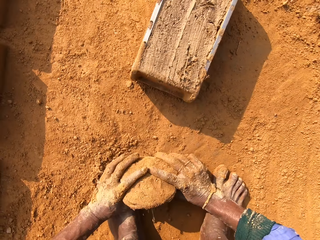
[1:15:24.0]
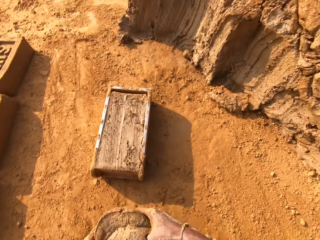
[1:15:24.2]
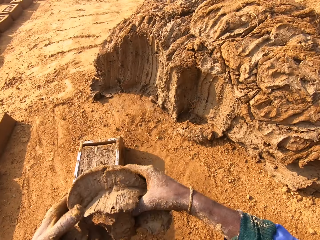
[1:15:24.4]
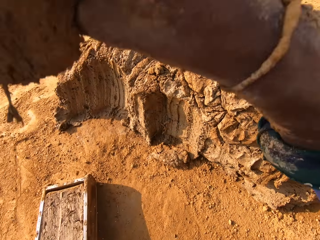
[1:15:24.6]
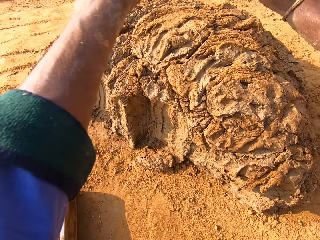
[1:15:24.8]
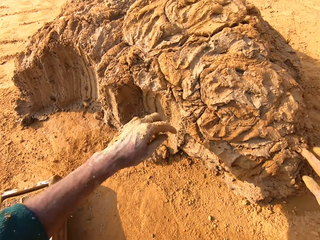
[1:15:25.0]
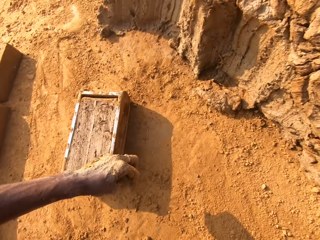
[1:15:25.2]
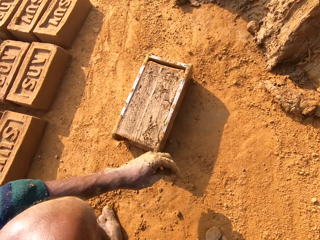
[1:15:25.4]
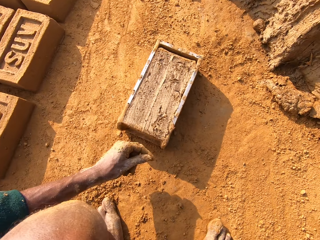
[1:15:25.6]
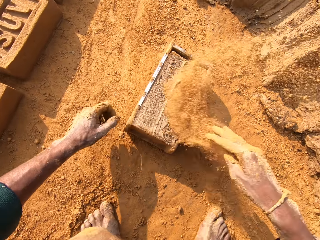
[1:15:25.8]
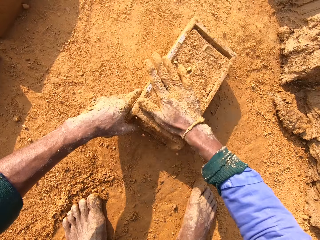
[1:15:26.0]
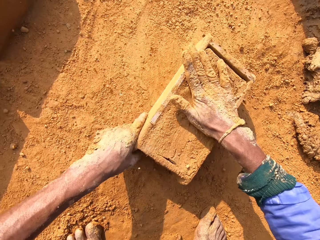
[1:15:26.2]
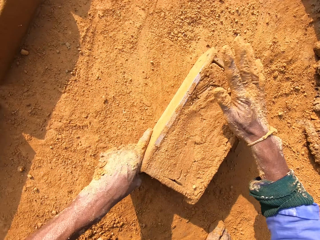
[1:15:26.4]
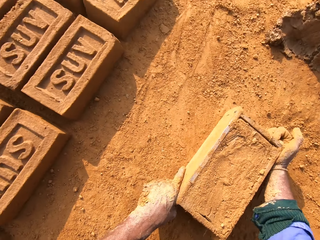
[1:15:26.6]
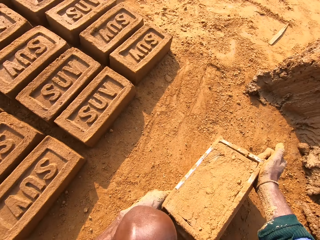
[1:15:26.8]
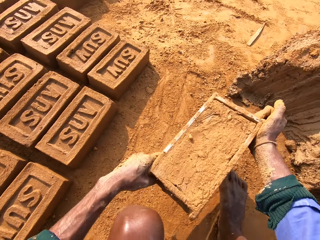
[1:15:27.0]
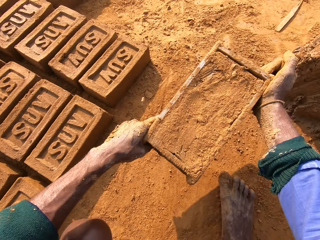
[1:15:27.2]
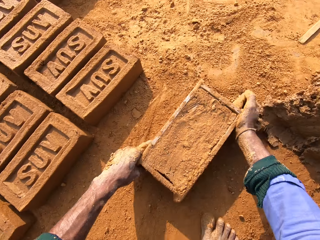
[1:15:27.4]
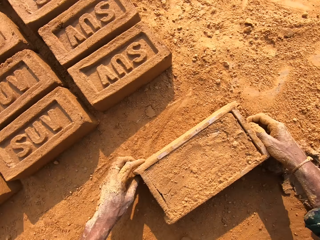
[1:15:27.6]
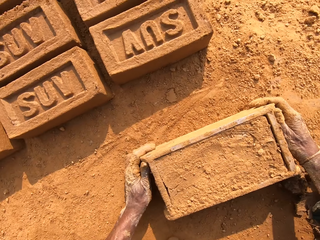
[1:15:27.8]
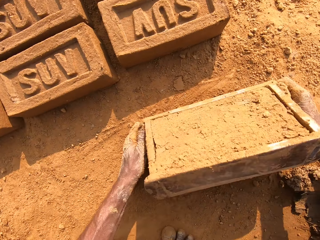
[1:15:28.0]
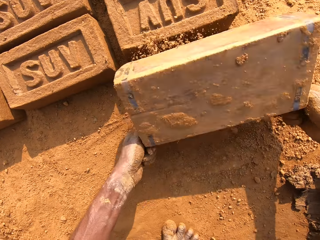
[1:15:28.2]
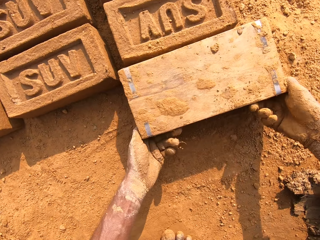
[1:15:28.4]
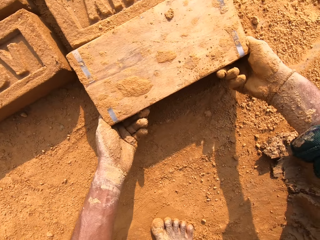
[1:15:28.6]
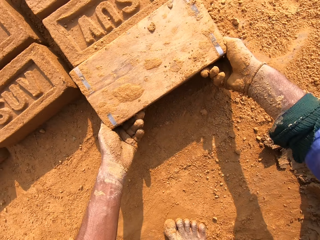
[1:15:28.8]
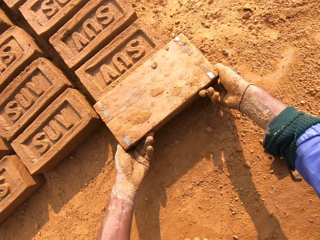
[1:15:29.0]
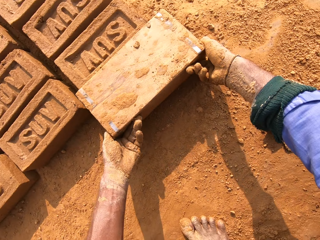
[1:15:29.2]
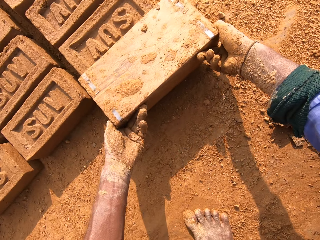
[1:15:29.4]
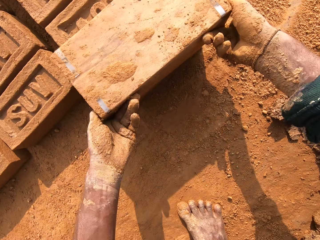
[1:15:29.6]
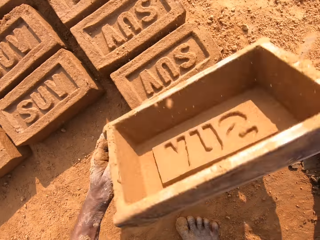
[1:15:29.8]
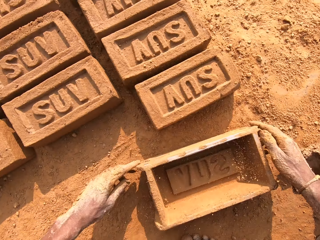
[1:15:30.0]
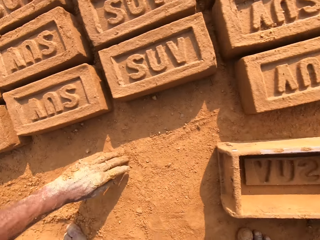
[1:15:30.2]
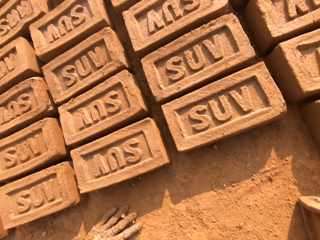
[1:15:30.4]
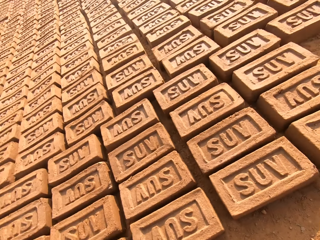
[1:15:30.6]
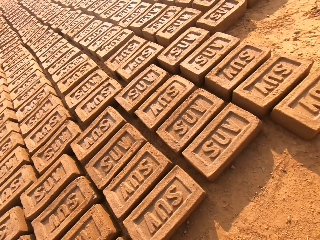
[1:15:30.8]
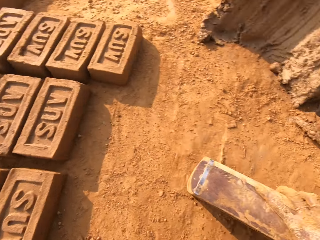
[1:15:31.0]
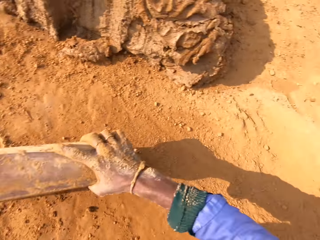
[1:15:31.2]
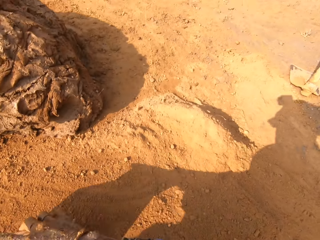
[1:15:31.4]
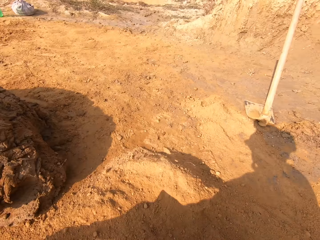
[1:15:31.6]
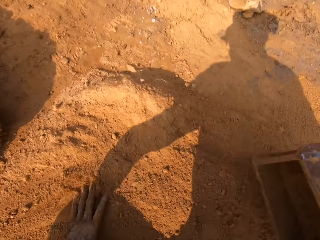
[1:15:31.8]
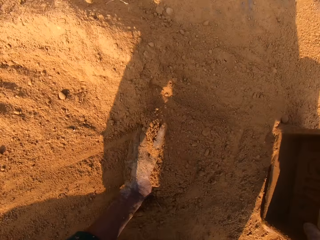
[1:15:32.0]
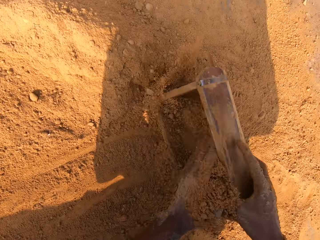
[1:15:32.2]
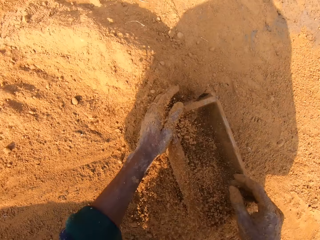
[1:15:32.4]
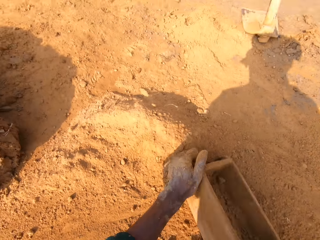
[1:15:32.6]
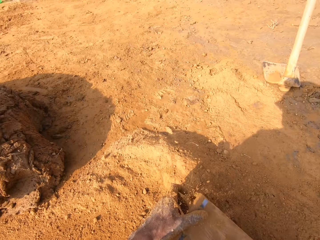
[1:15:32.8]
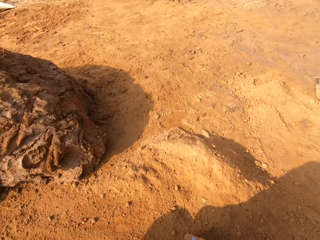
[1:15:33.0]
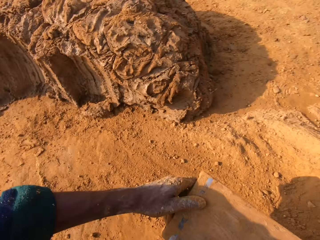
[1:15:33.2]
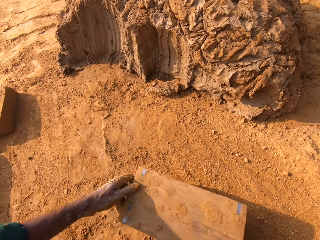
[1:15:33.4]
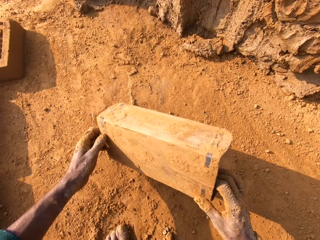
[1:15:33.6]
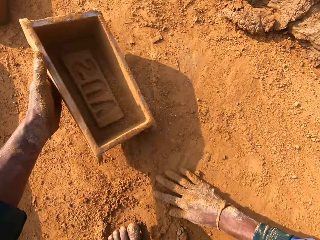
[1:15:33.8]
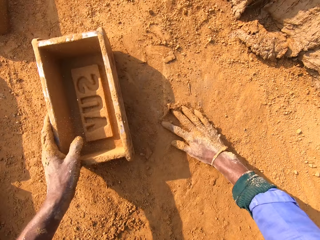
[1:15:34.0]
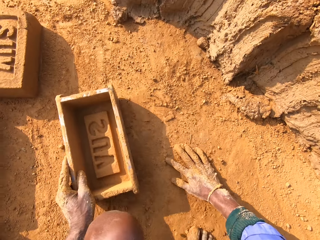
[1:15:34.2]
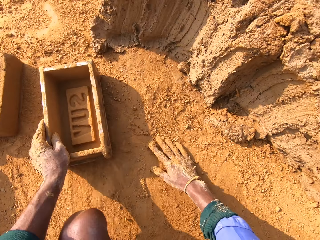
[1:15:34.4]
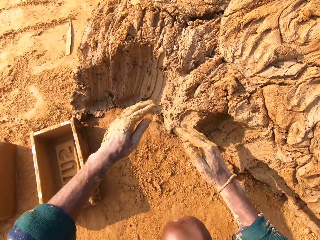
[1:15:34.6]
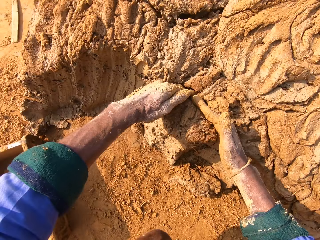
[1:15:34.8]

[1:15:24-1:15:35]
The camera wearer removes excess clay. They put back the clay. They put sand on the brick mold. They put the clay brick on the ground. They put sand into the clay mold. They remove sand from the clay mold.

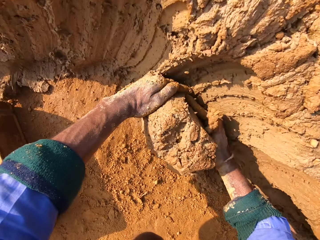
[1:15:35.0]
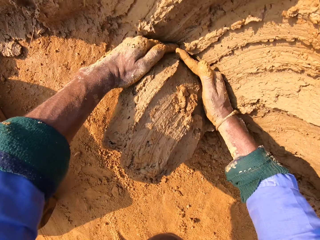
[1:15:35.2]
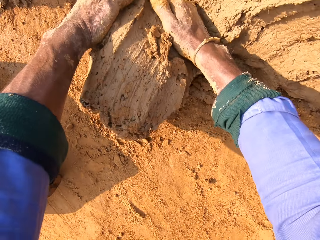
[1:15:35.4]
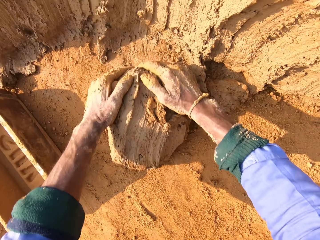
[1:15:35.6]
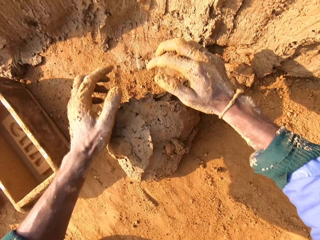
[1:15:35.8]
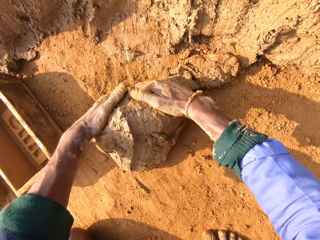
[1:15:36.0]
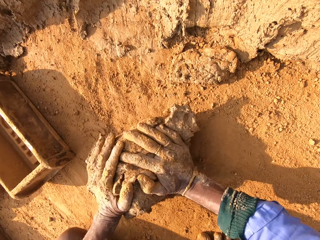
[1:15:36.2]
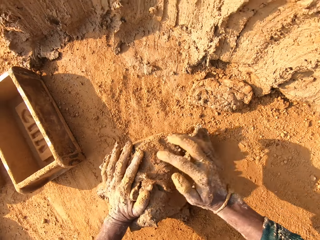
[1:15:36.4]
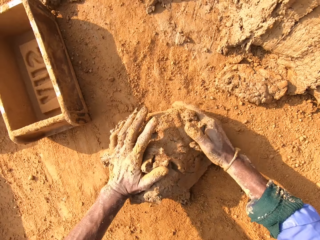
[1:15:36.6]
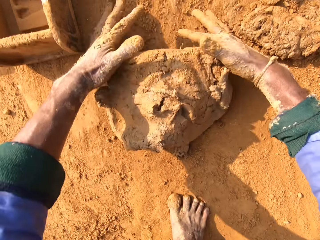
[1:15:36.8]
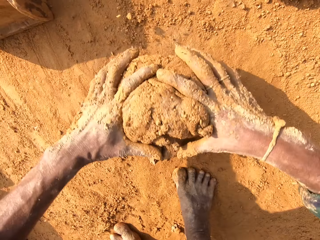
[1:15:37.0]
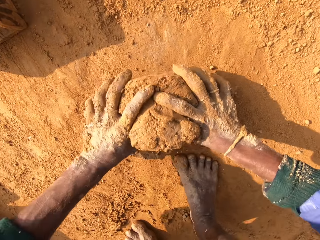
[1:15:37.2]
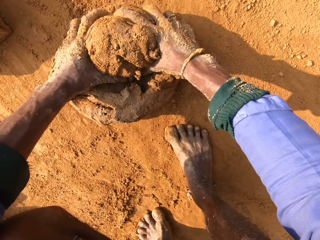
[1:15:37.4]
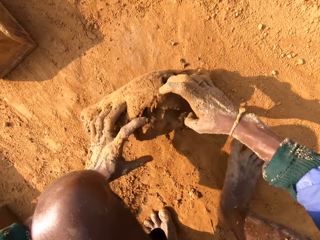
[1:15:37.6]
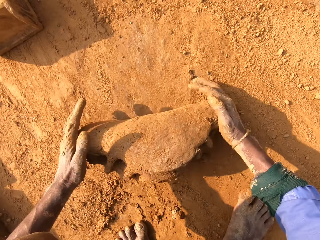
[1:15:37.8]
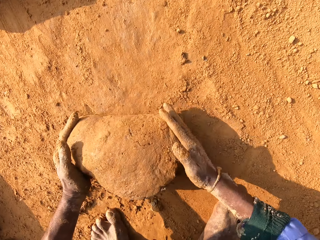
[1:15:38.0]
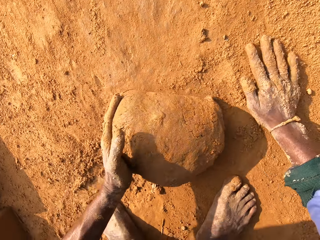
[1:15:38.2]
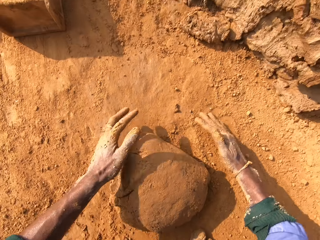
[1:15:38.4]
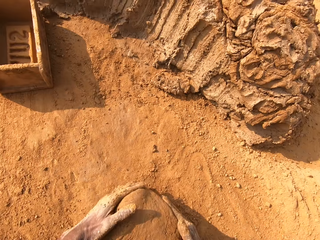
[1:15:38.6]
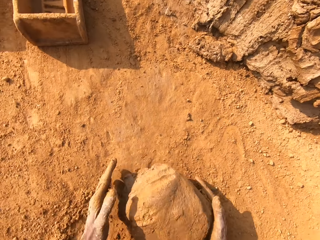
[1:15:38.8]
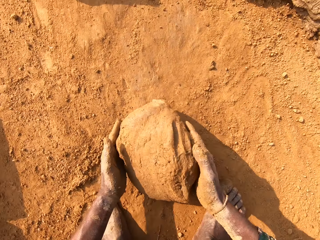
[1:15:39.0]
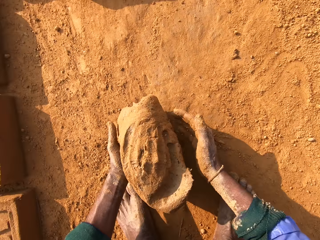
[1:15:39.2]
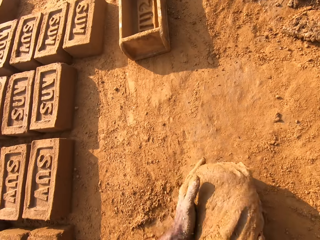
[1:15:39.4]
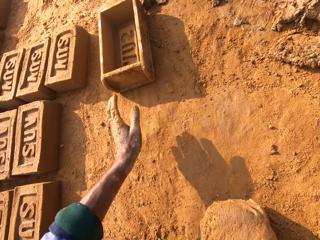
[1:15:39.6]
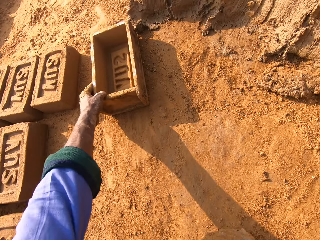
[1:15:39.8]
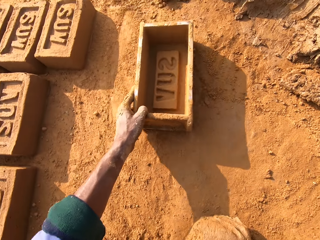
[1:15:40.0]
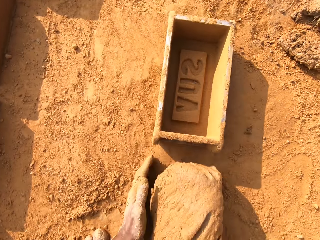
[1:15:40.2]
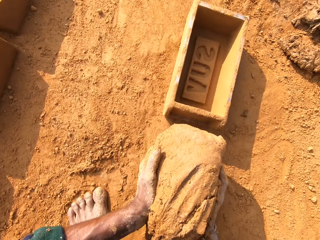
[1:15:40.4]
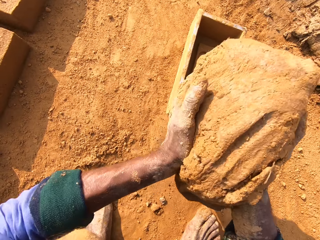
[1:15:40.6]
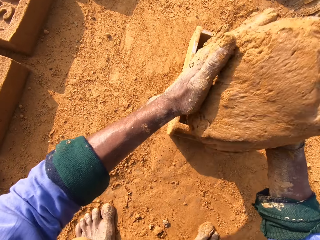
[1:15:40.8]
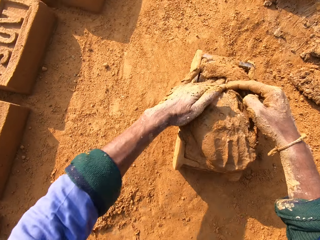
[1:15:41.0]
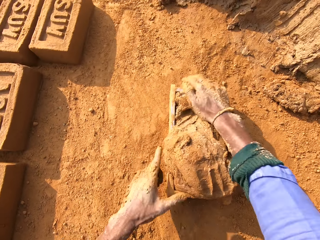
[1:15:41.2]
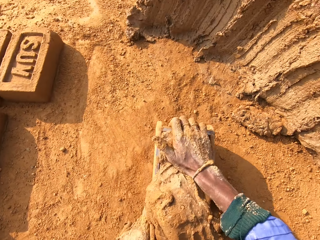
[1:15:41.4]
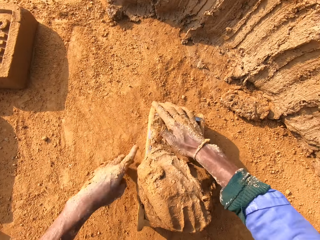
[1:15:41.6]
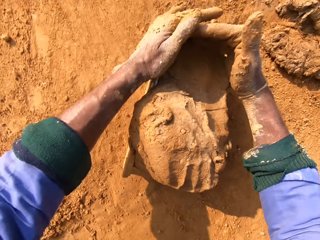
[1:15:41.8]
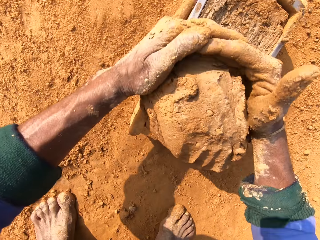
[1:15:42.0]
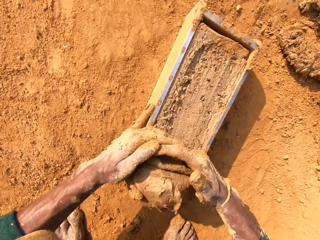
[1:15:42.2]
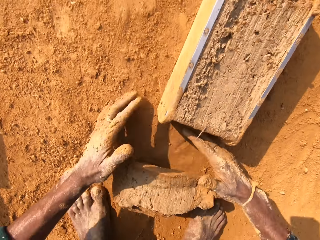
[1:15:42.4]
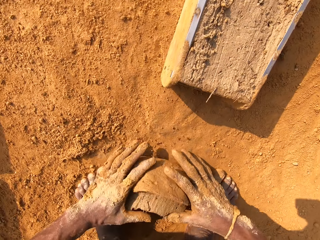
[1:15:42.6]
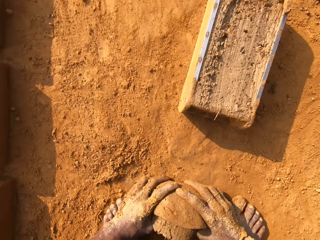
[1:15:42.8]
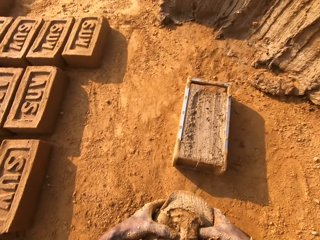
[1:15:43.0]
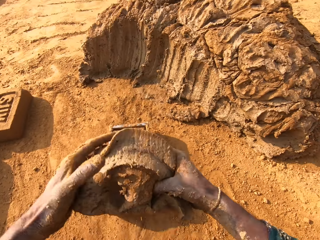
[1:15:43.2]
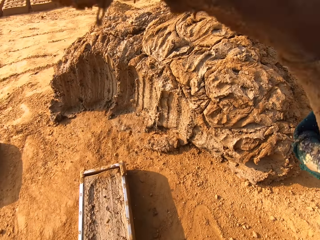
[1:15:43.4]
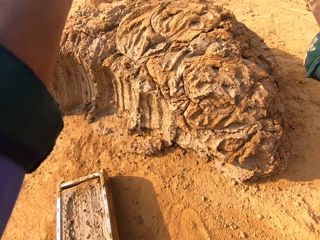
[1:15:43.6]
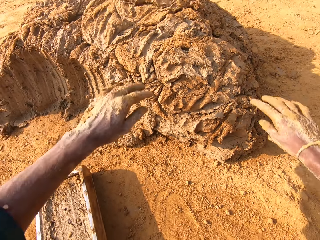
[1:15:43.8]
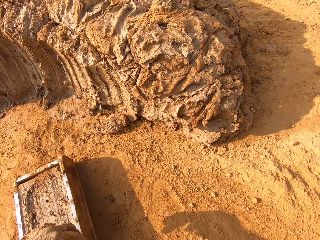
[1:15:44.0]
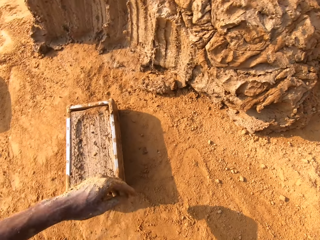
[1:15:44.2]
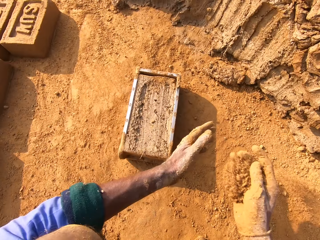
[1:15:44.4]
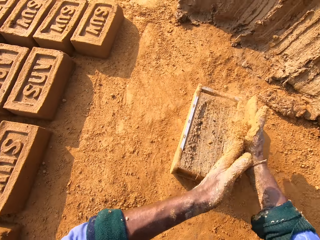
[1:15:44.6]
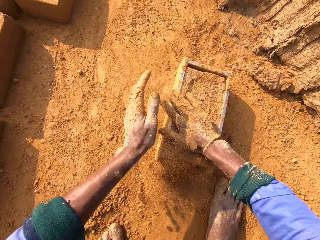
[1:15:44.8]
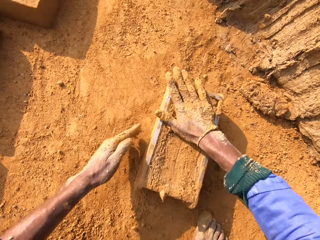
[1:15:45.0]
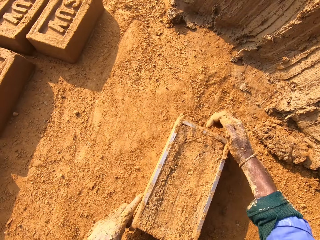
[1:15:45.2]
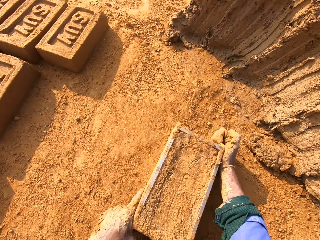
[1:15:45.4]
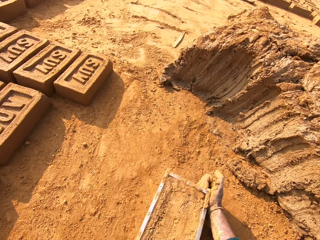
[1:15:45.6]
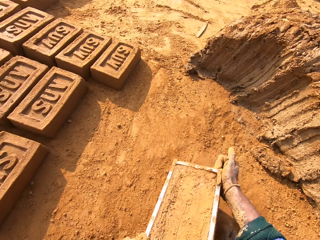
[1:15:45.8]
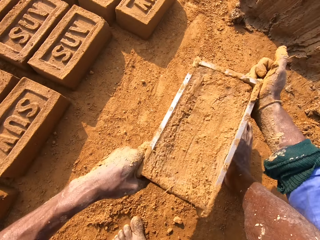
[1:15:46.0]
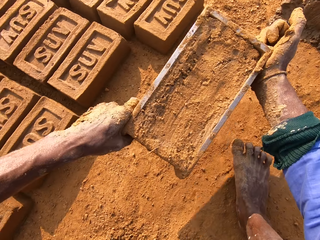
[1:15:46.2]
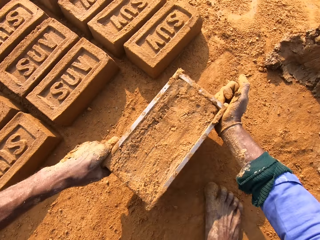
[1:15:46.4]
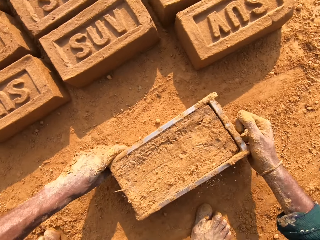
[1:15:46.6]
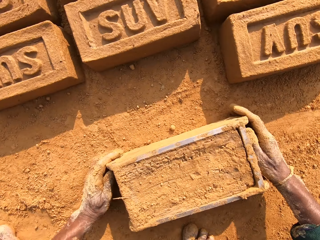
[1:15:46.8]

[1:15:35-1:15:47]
The camera wearer scoops the clay. They cut the clay with a hand. They roll the clay. They put the clay in the brick mold. They remove excess clay. They put back the clay. They put sand on the brick mold.
